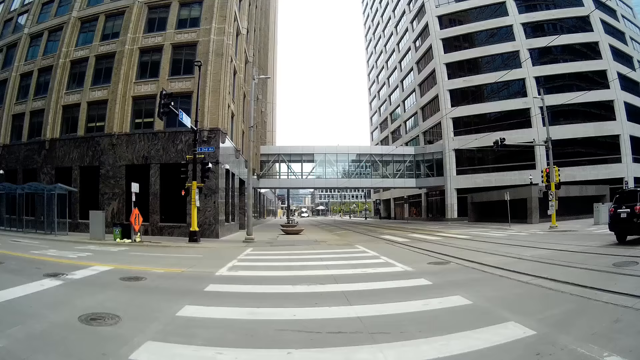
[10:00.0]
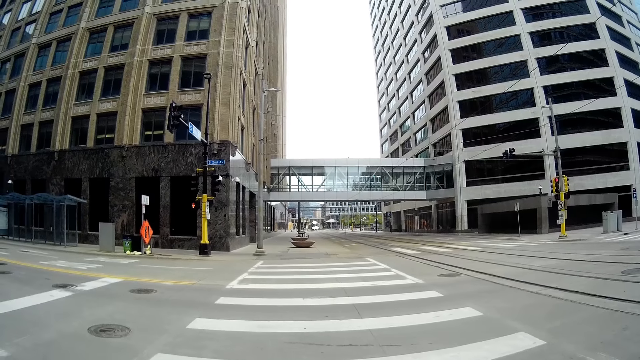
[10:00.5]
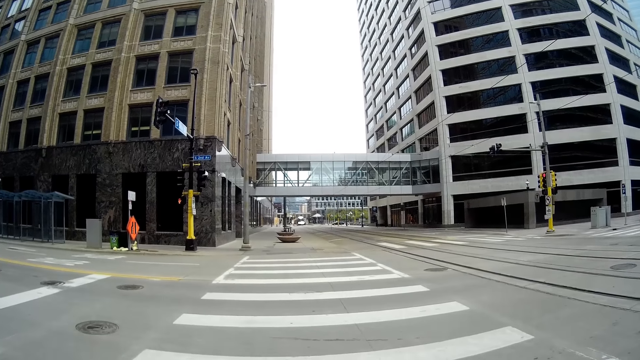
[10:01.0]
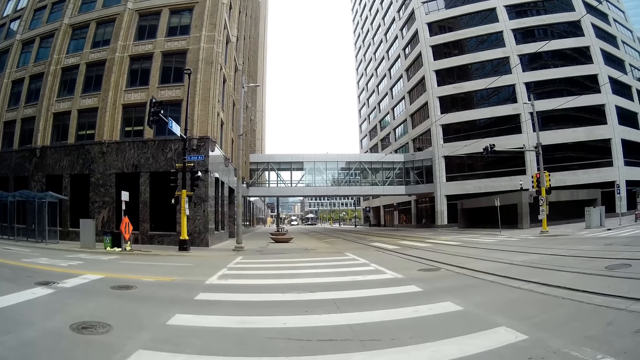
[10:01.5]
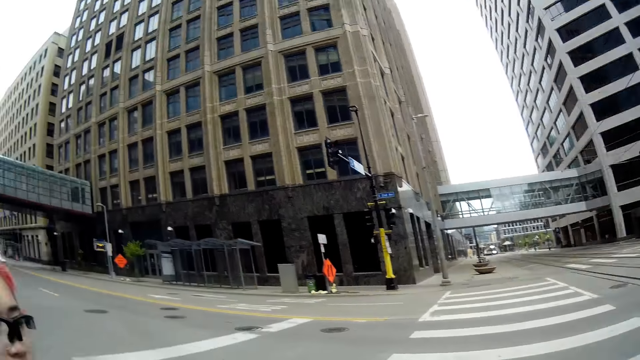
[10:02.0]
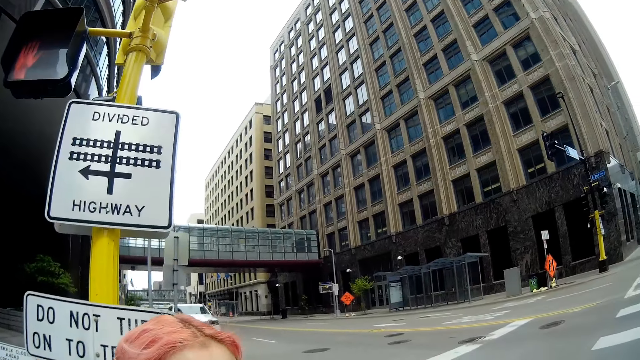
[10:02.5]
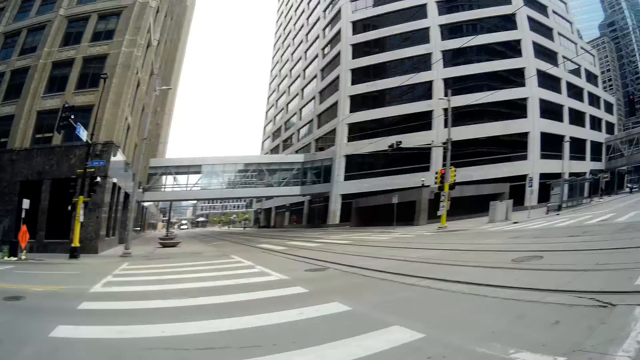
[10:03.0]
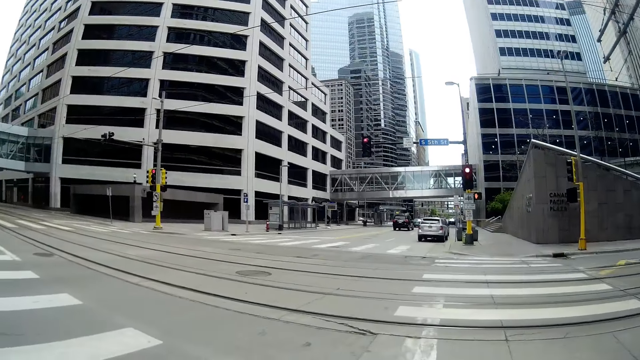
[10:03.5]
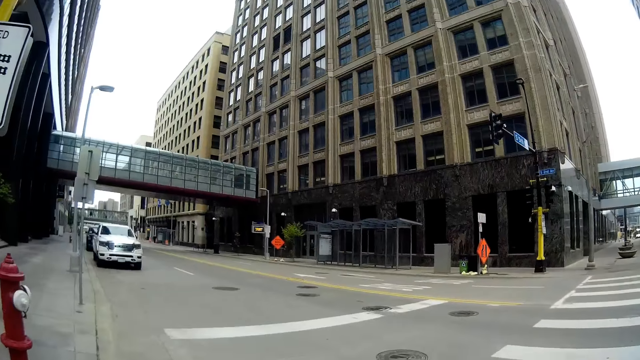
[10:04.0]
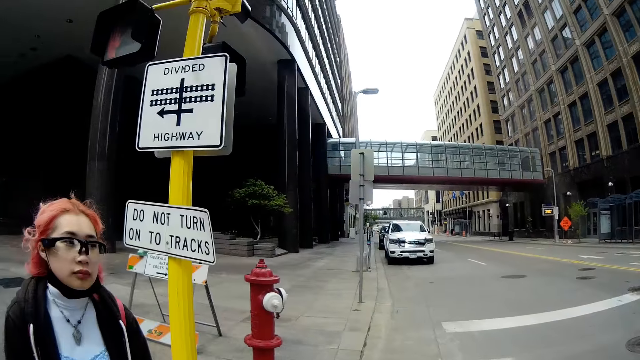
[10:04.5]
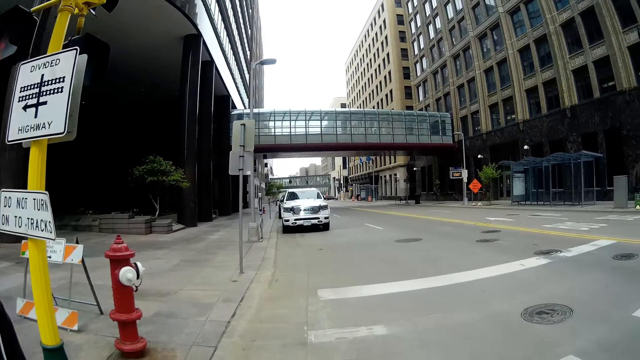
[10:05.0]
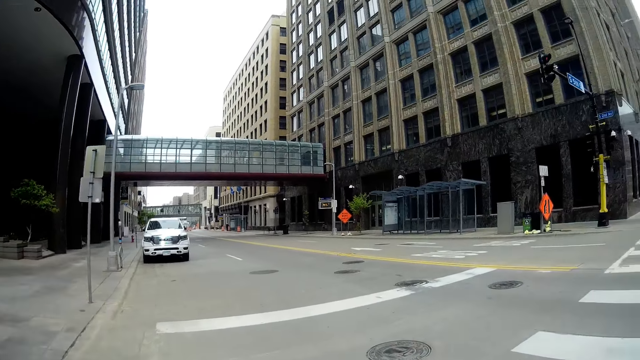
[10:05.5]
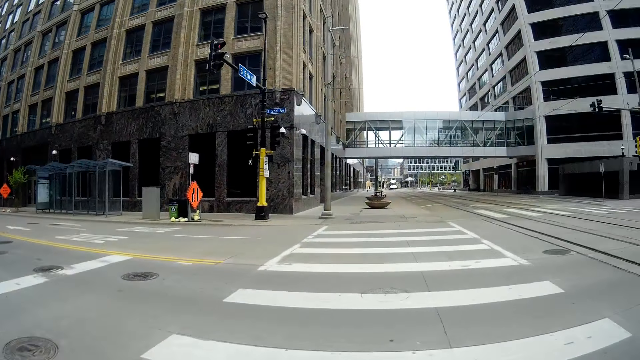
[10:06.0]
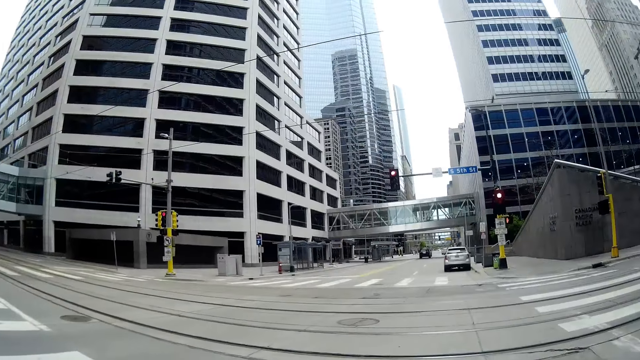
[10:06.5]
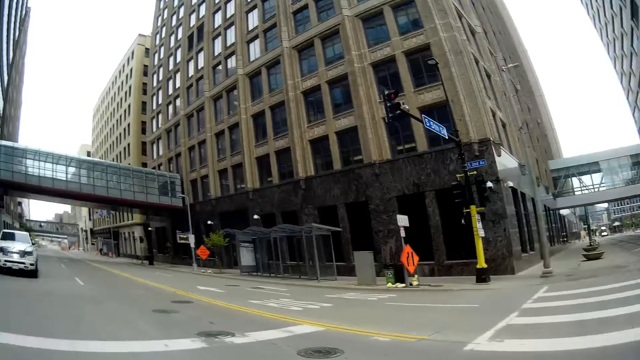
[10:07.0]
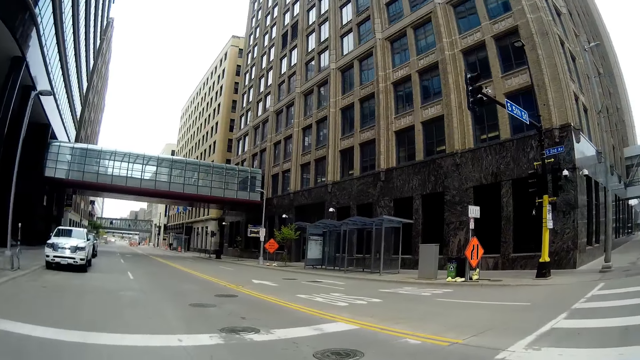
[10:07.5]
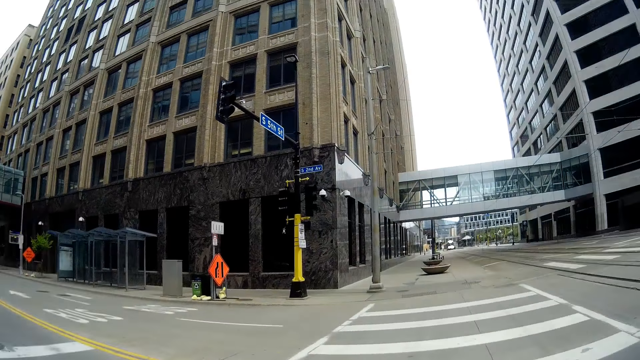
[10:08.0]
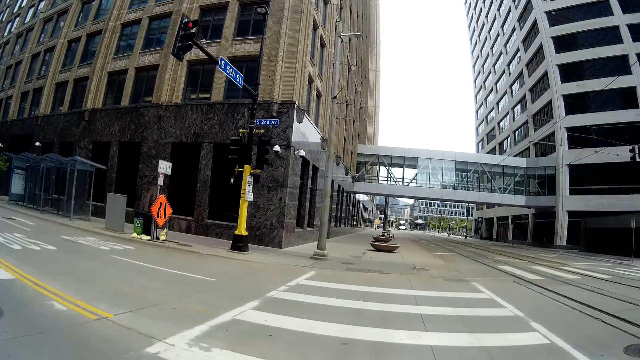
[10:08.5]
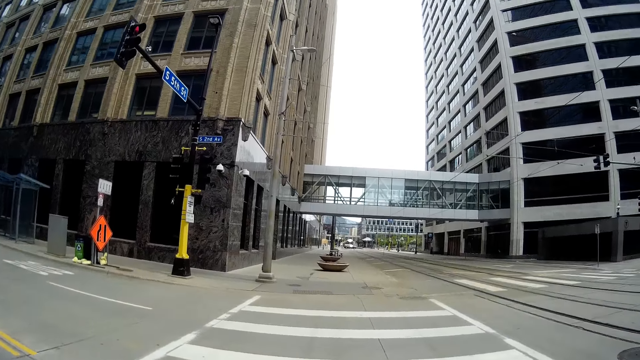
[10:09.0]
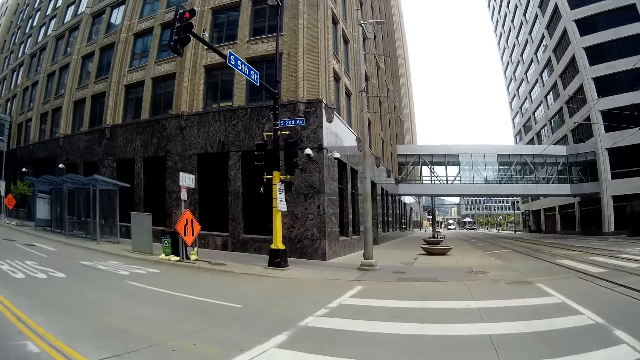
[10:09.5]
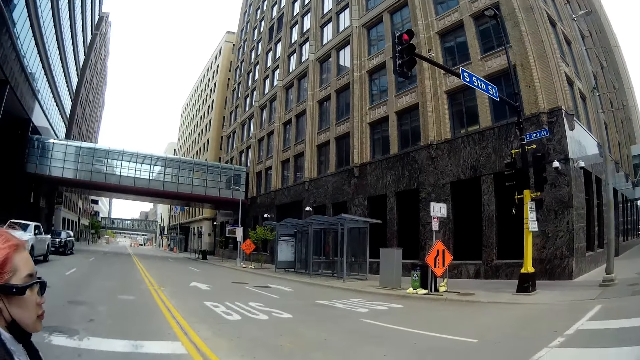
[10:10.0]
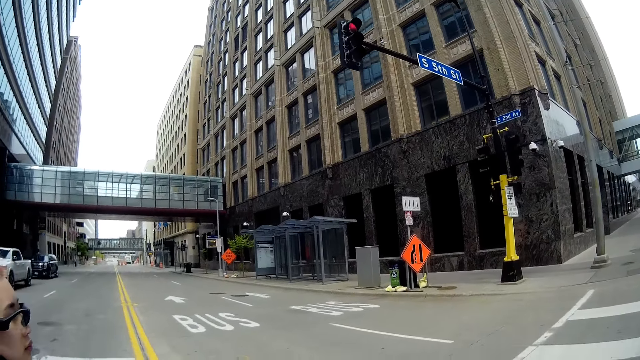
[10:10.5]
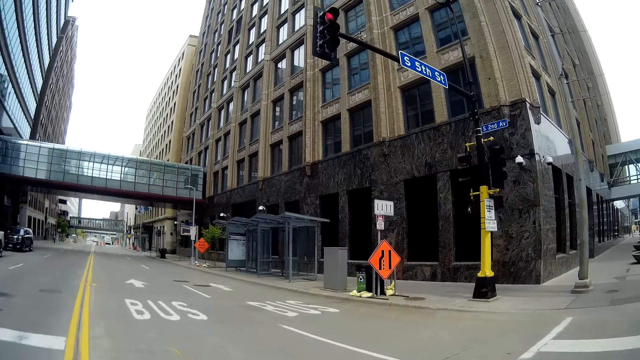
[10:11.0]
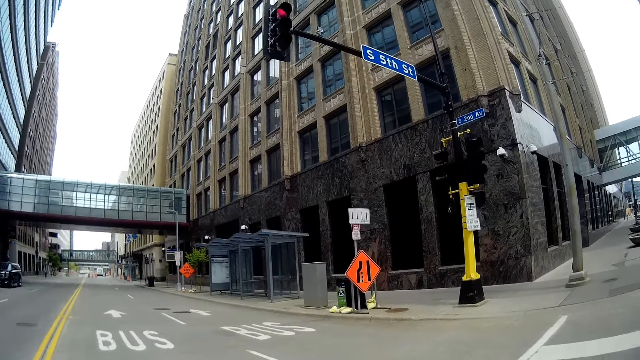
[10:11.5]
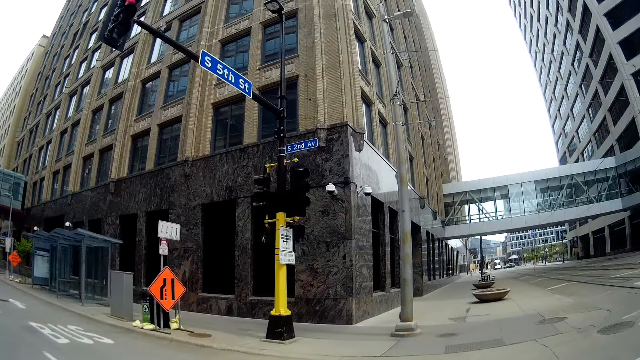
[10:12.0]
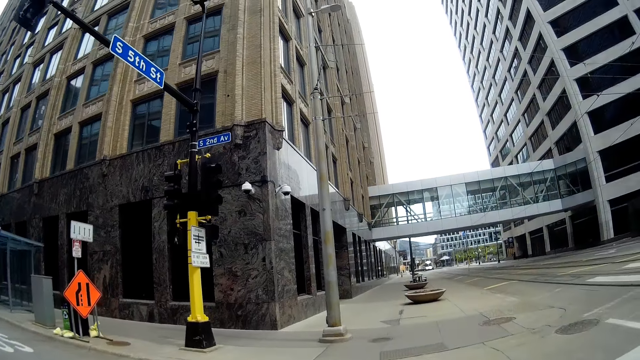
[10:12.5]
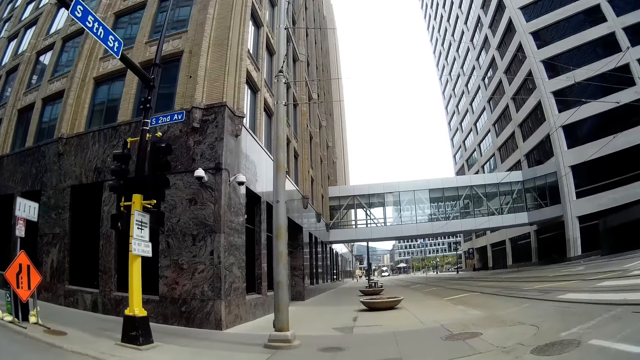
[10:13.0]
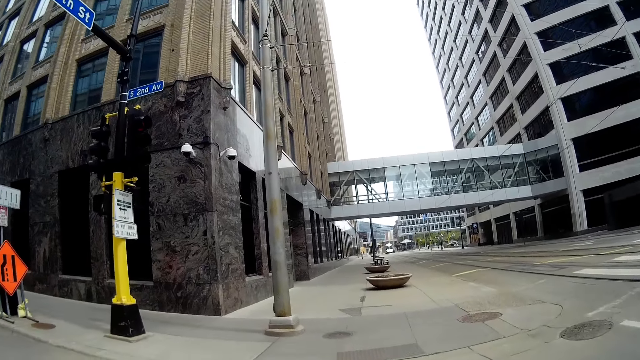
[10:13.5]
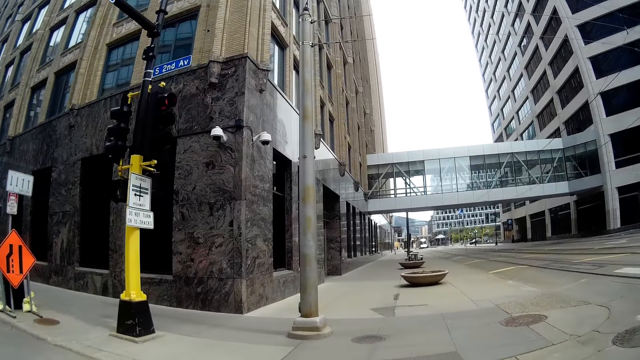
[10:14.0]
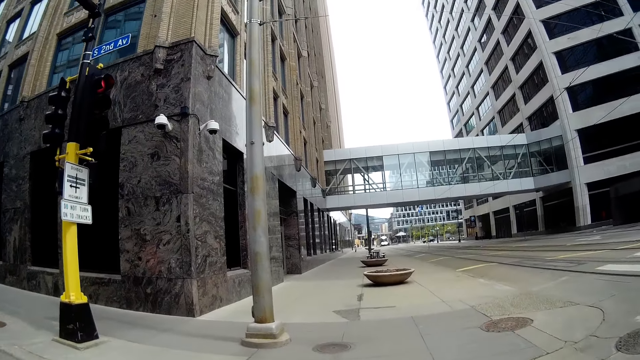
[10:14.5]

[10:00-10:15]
The camera wearer interacts with a woman. They cross a road along with the woman. They interact with the woman. They converse with the woman.

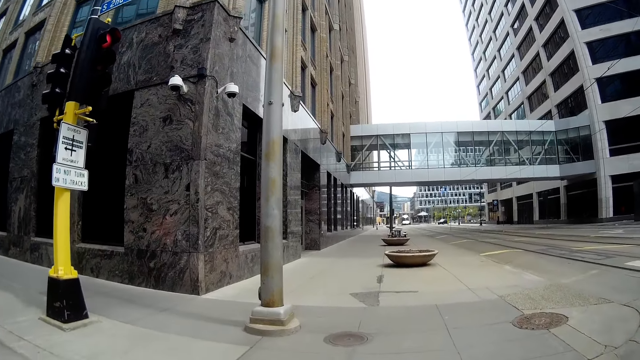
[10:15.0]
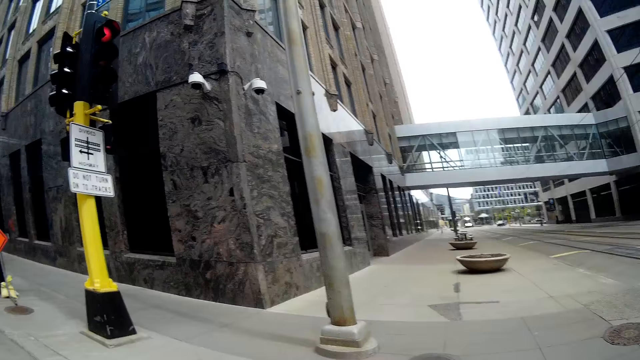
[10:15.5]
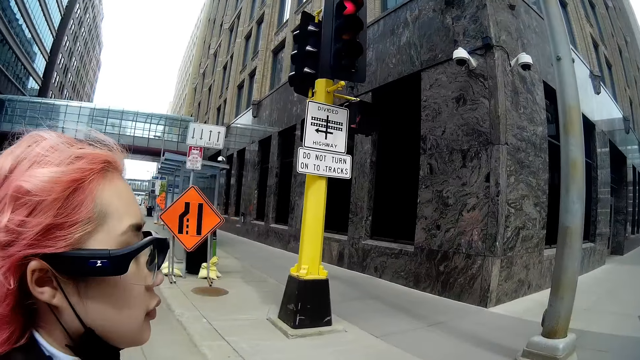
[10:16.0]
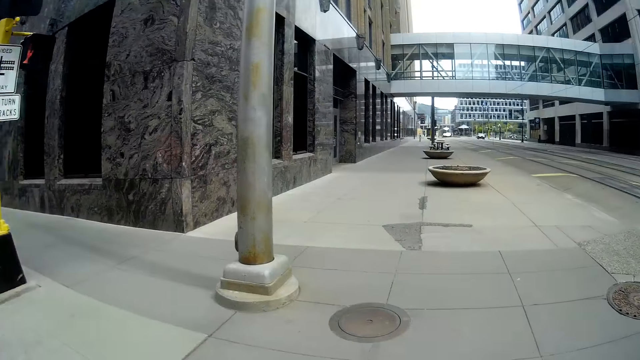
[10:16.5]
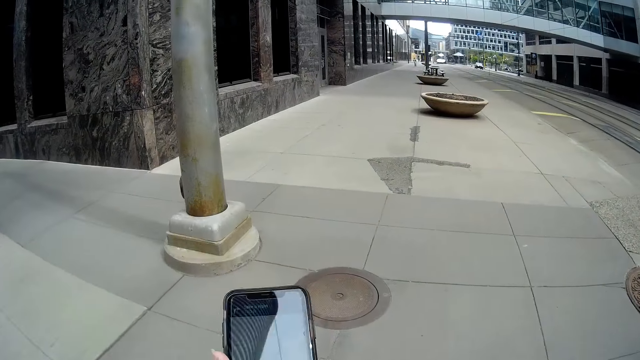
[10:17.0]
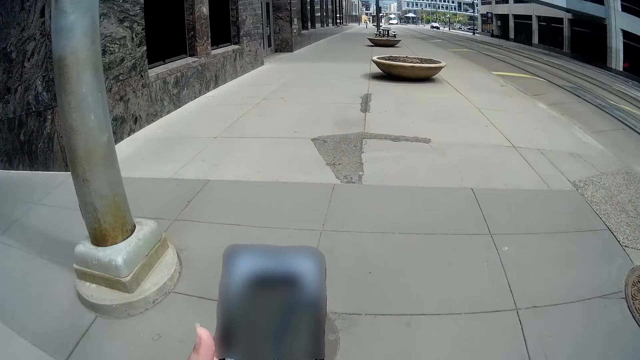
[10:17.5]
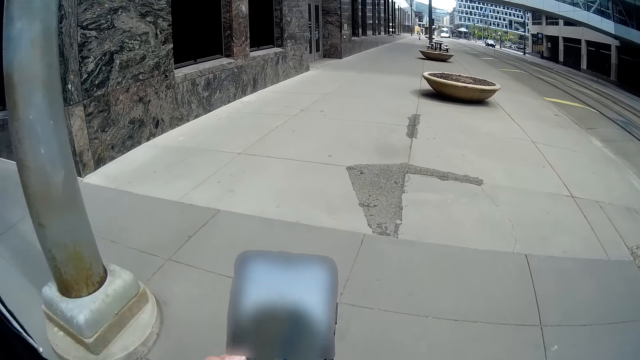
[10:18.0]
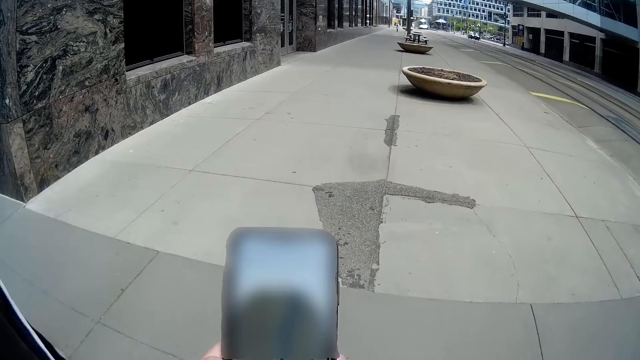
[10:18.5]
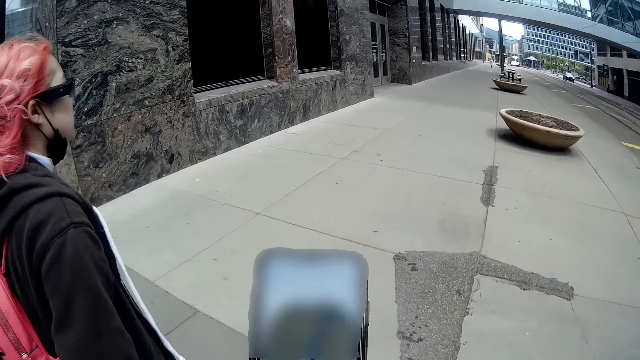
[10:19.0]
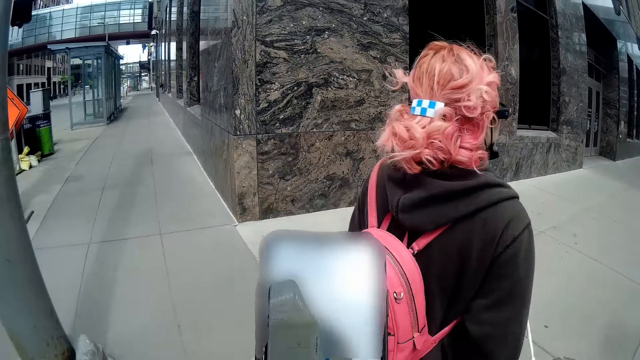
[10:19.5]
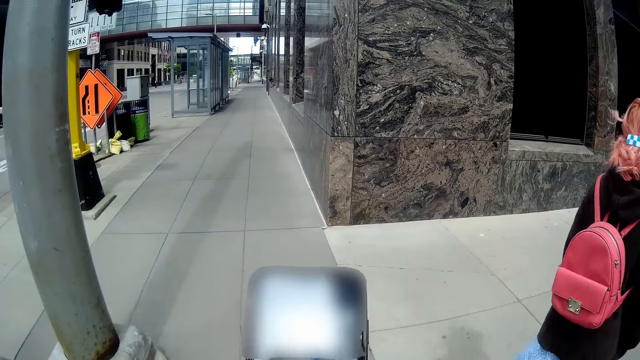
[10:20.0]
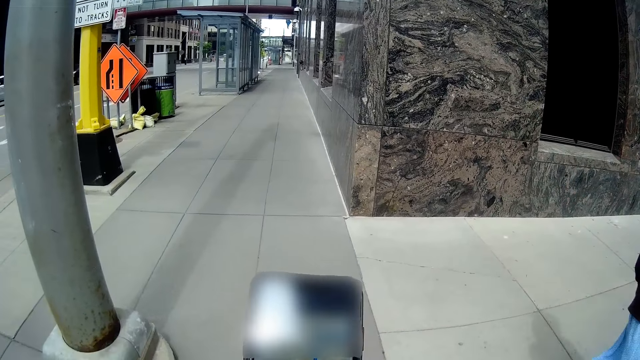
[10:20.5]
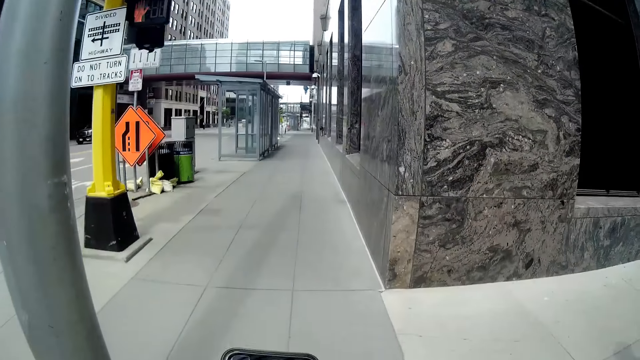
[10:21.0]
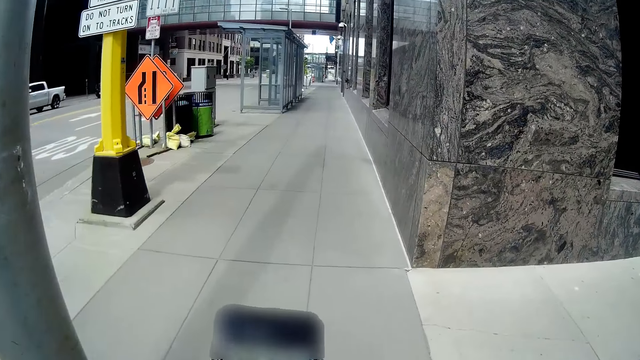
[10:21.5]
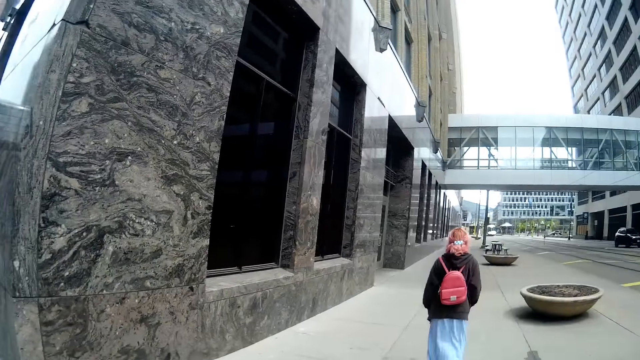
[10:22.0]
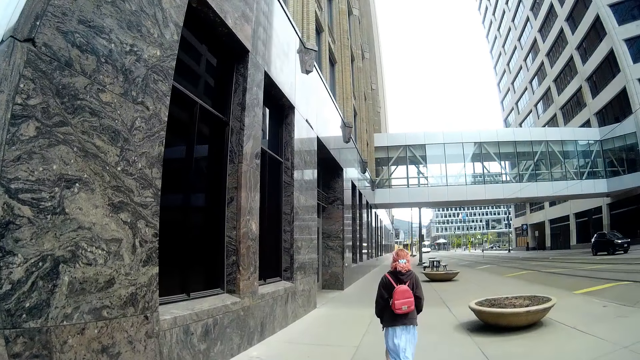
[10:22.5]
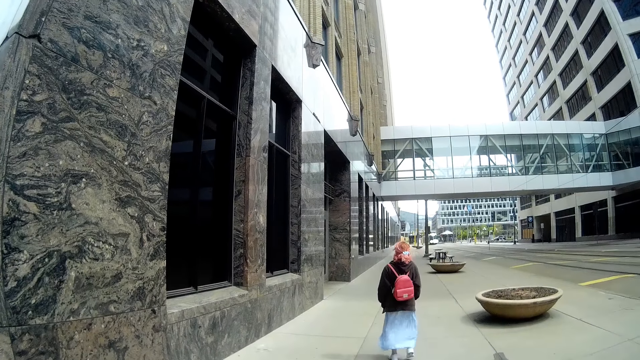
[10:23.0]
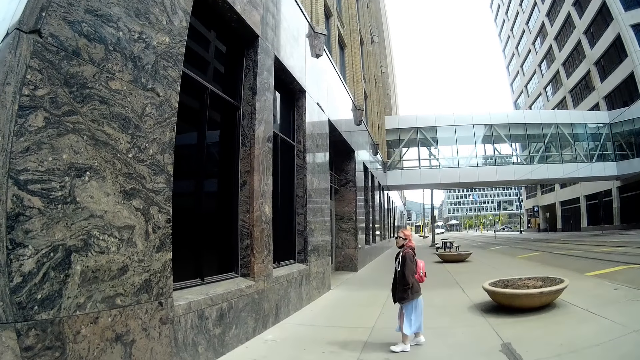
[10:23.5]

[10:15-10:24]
The camera wearer uses a phone. They converse with a woman.
